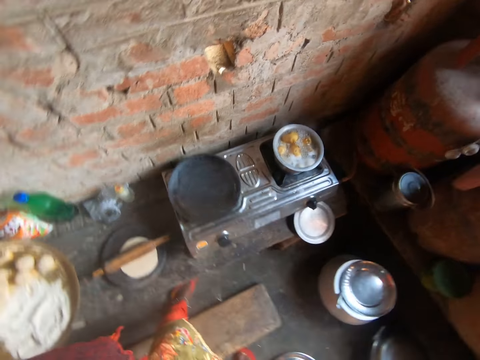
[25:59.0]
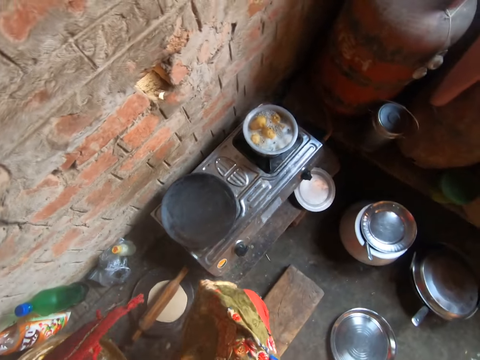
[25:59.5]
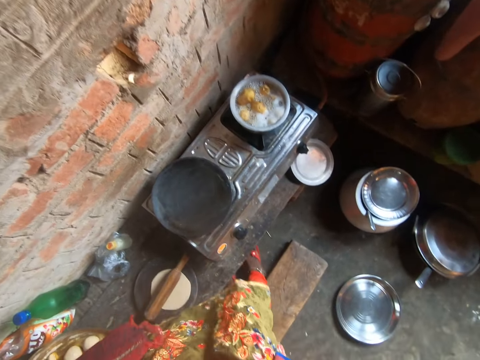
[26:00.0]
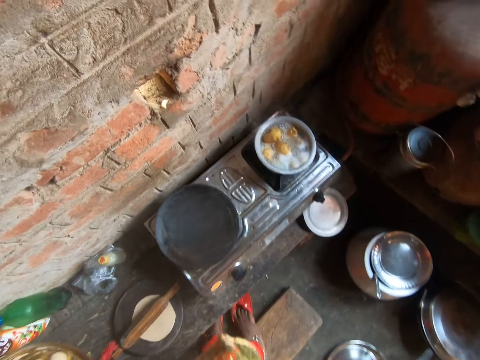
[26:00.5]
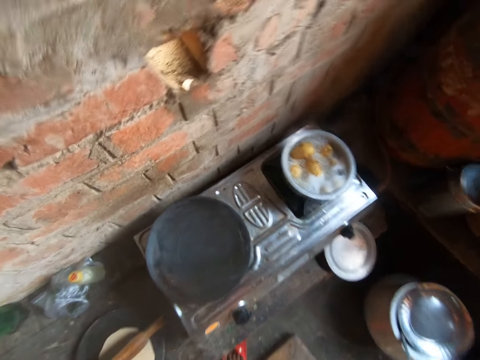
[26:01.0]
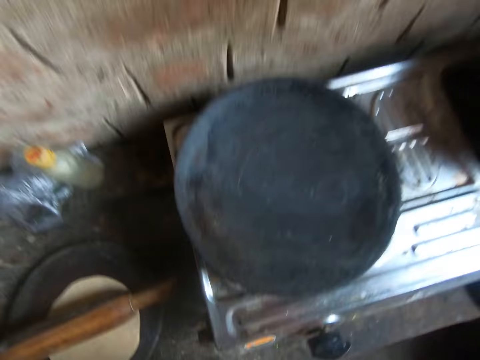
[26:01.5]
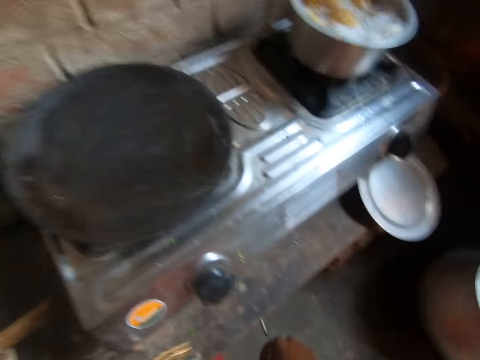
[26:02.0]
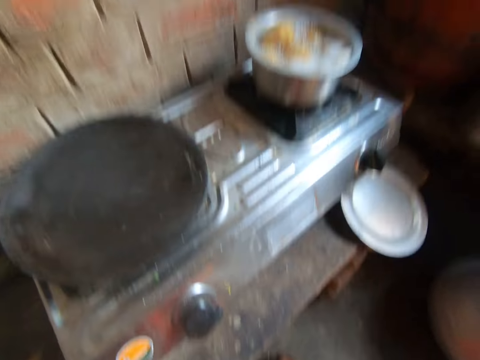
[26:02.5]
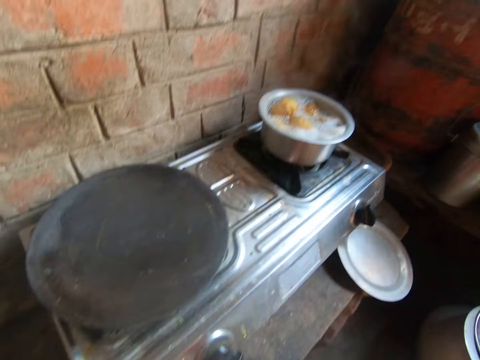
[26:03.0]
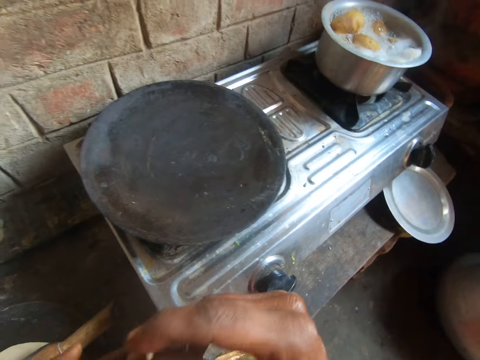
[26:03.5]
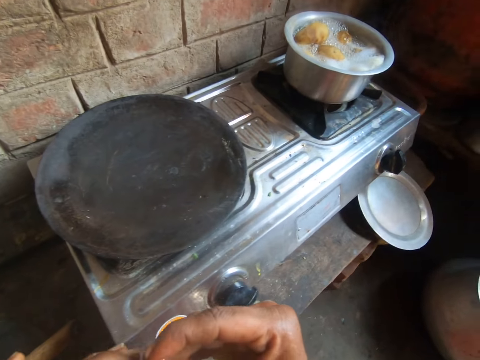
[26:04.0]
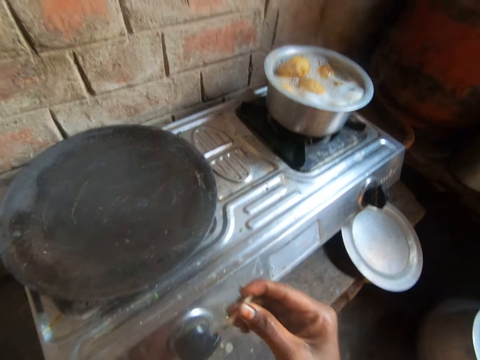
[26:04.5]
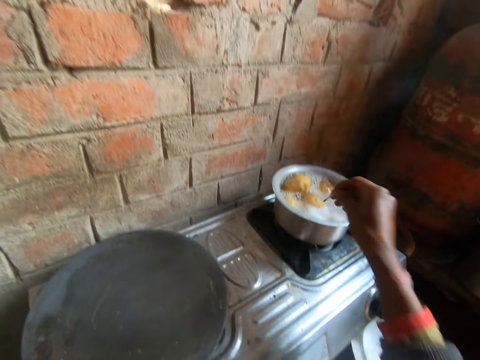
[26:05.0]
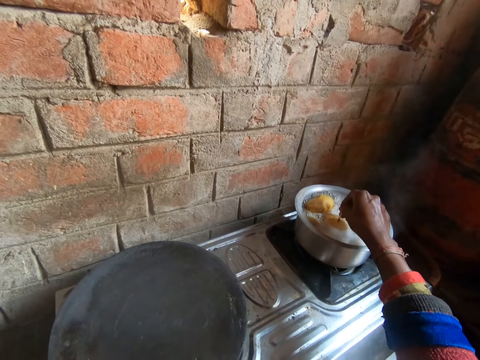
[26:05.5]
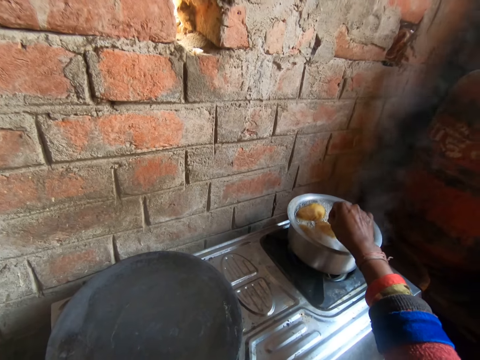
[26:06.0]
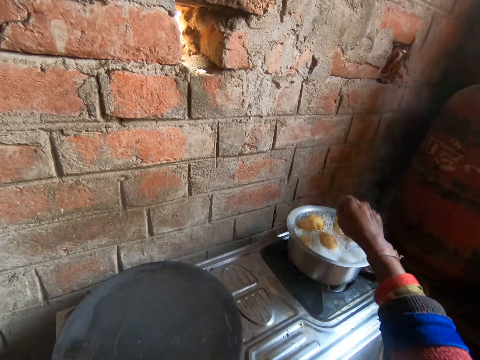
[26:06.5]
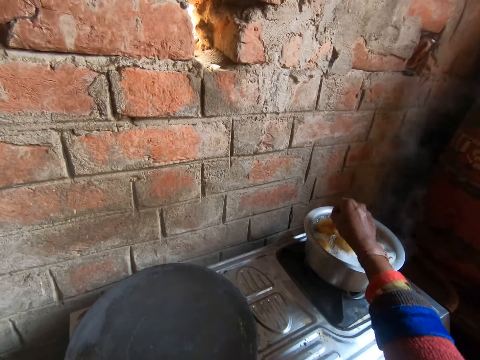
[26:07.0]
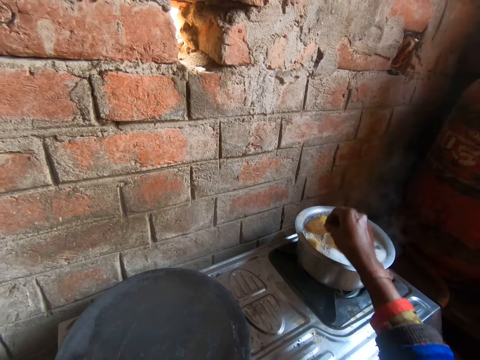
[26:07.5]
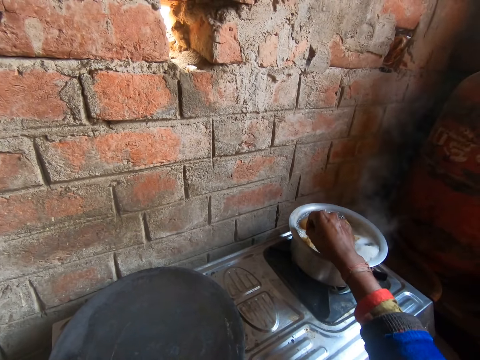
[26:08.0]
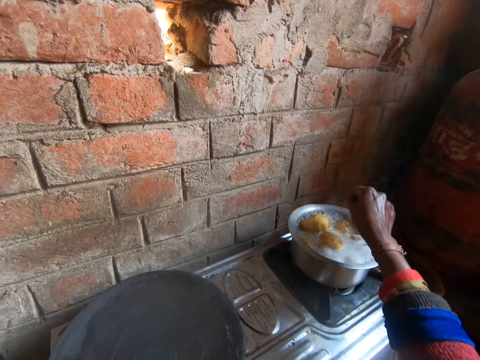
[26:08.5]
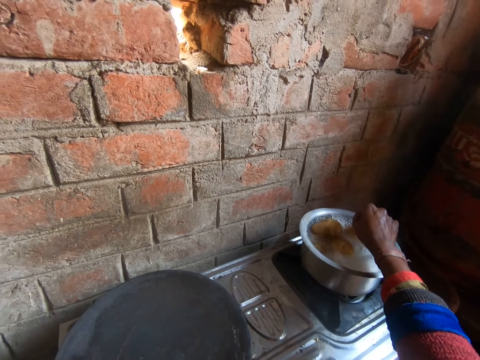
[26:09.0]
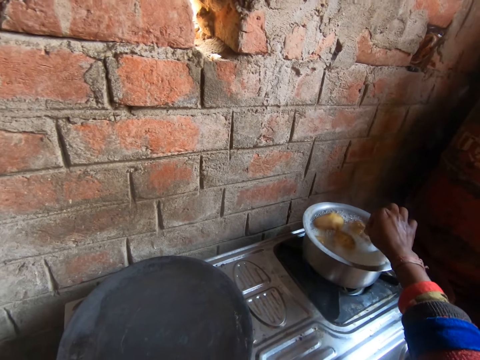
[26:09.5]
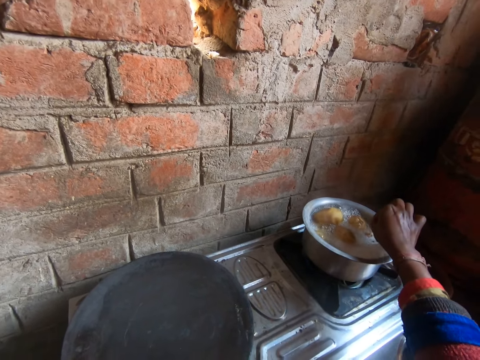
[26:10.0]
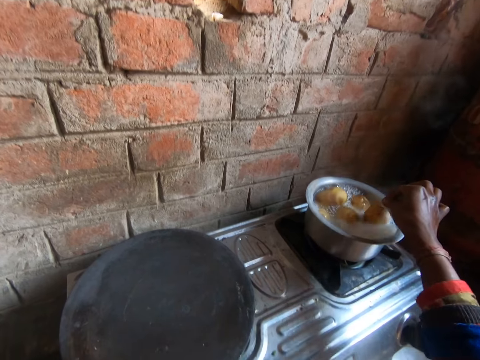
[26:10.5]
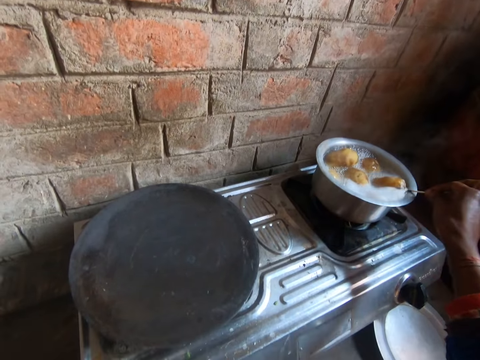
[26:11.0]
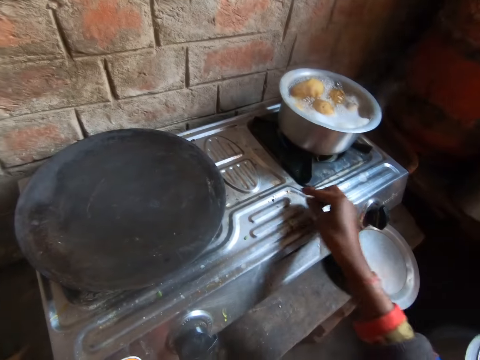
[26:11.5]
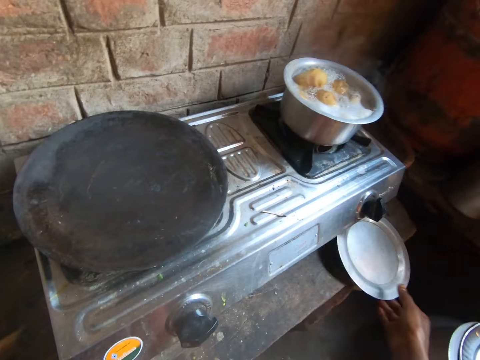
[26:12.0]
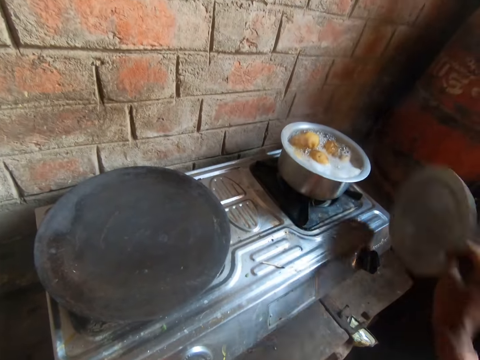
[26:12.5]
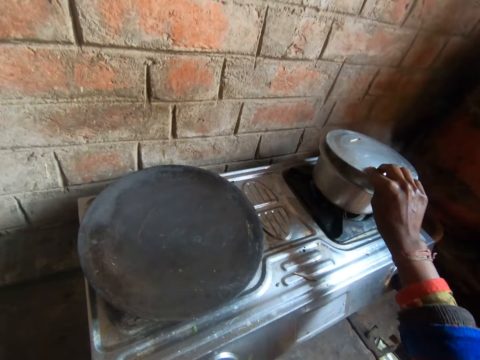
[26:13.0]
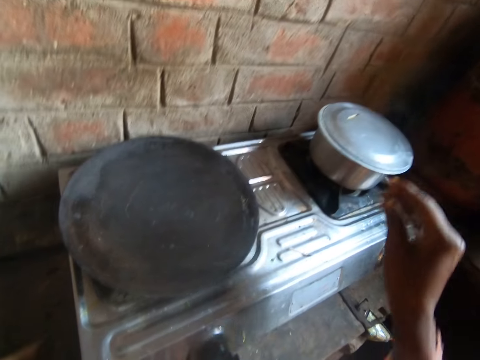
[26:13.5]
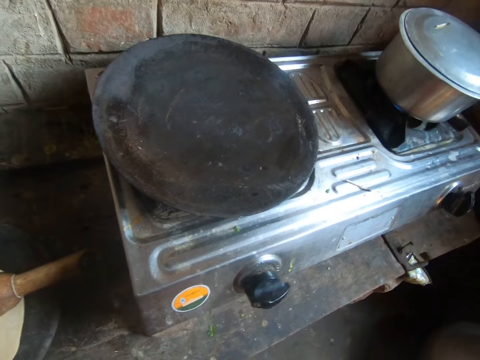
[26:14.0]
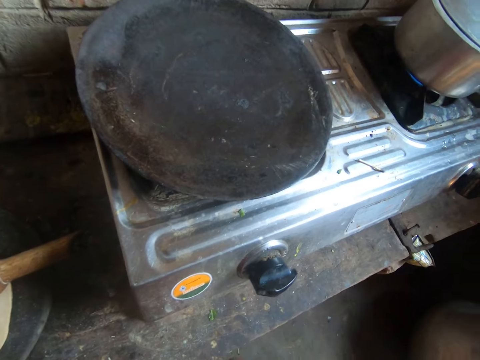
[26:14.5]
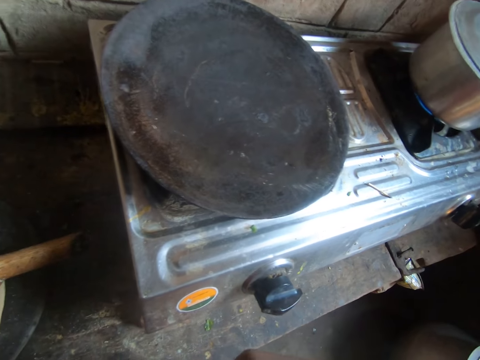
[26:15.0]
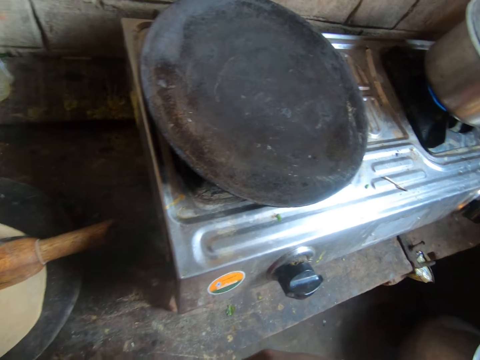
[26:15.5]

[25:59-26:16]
The camera wearer picks up a toothpick from the floor with her right hand. She adjusts the toothpick with her mouth. She adjusts dough in a pot with the toothpick in her right hand. She stirs at potatoes with a stick. She drops the toothpick on a cooker with her right hand. She picks up a lid from a table with her right hand. She covers the pot with the lid in her right hand.

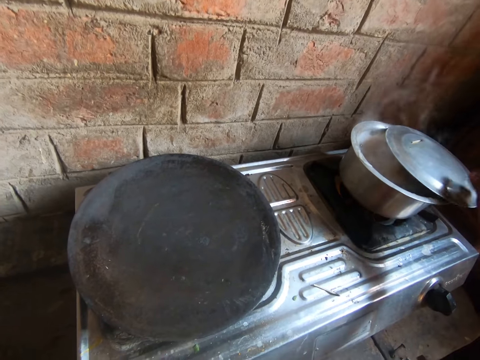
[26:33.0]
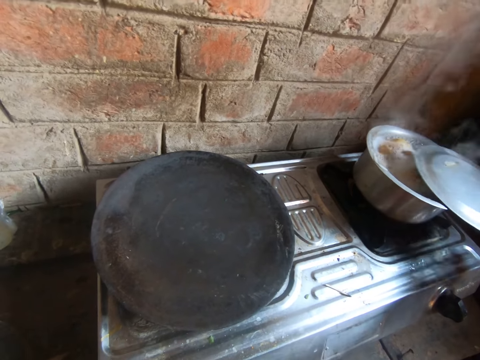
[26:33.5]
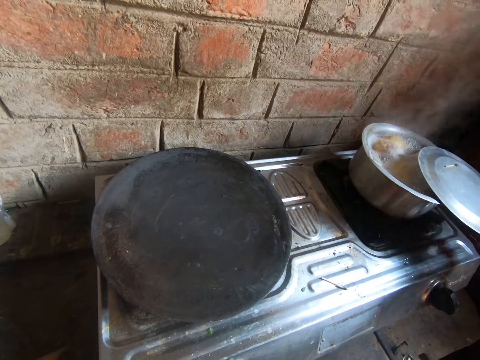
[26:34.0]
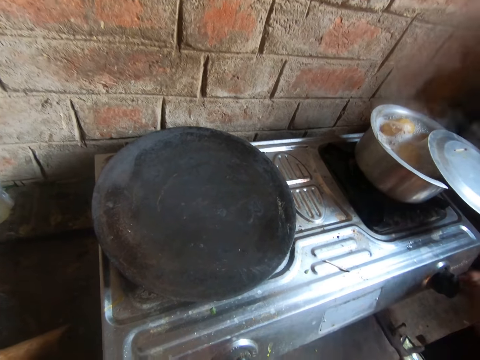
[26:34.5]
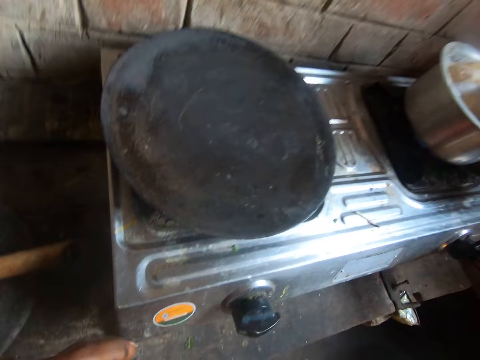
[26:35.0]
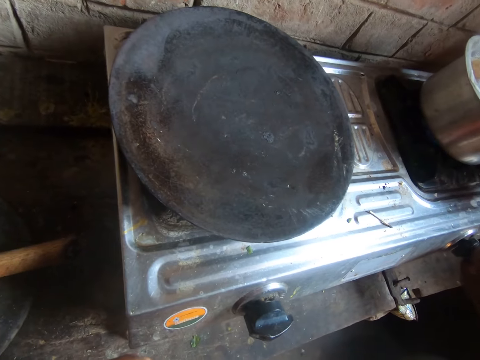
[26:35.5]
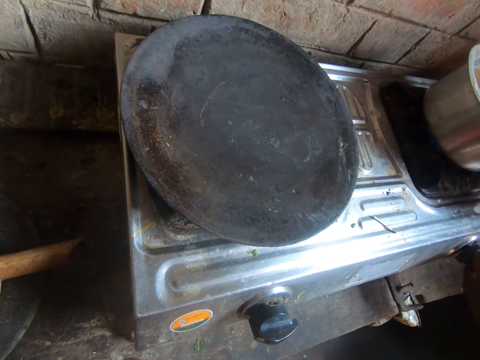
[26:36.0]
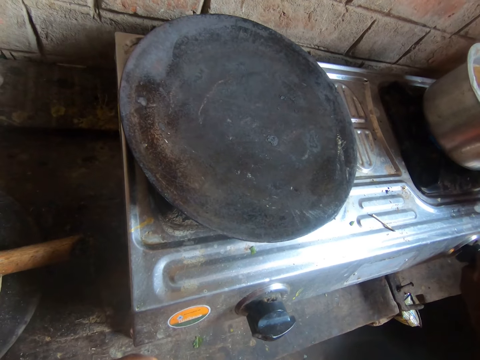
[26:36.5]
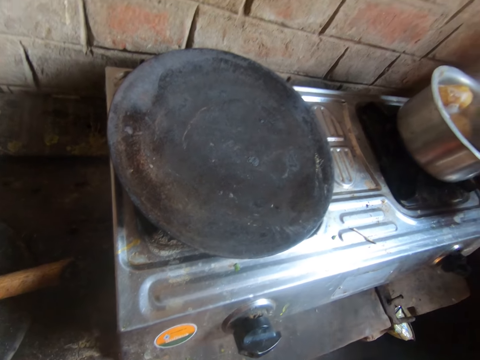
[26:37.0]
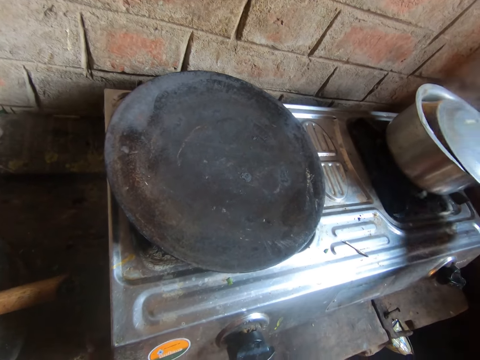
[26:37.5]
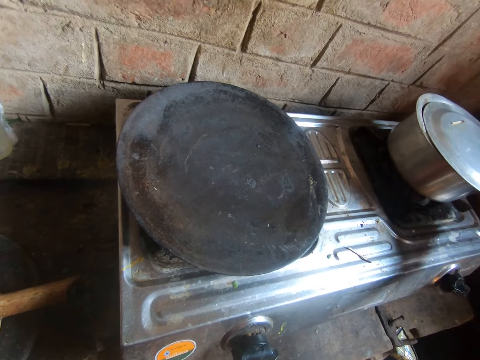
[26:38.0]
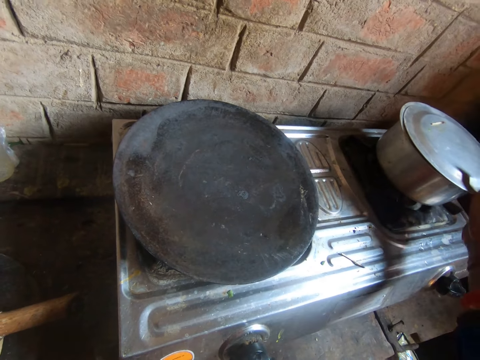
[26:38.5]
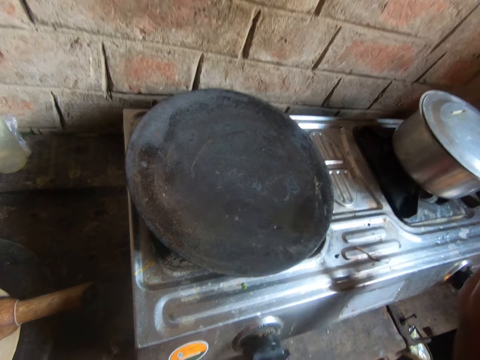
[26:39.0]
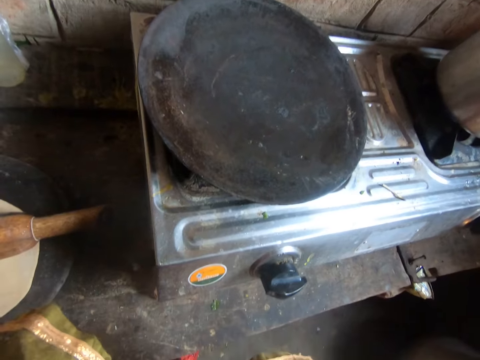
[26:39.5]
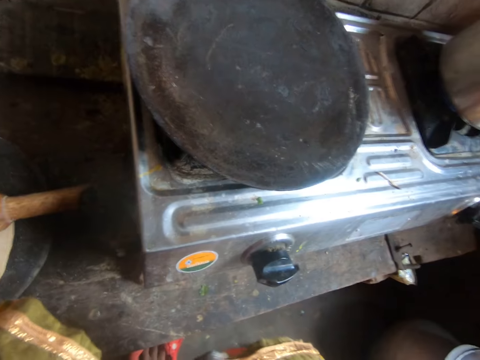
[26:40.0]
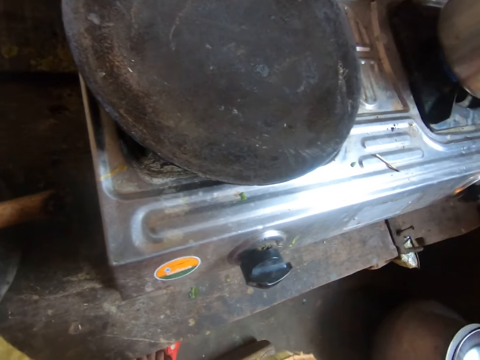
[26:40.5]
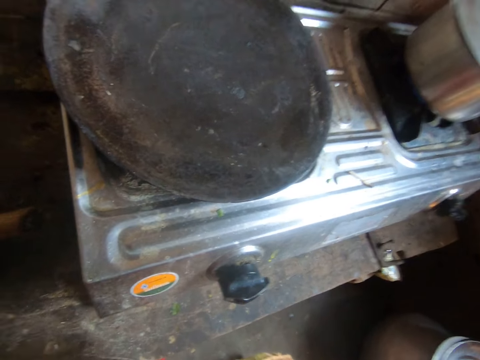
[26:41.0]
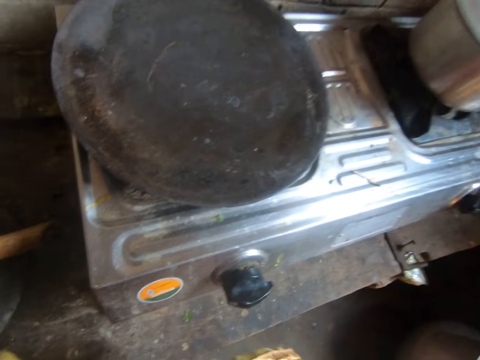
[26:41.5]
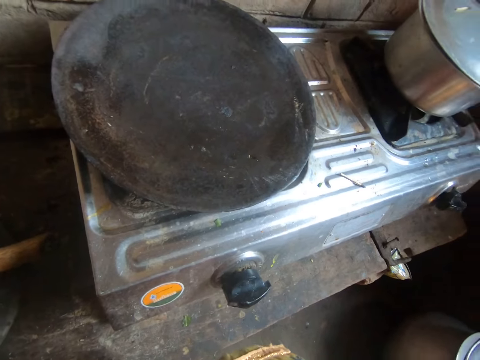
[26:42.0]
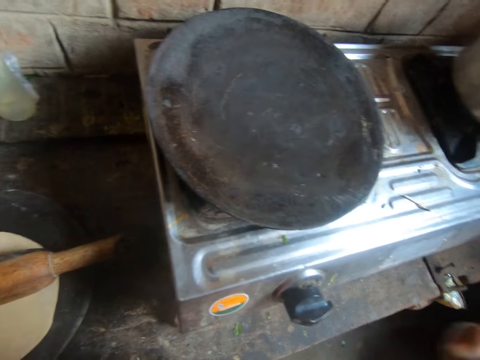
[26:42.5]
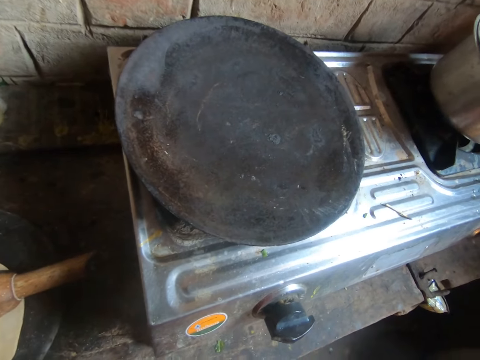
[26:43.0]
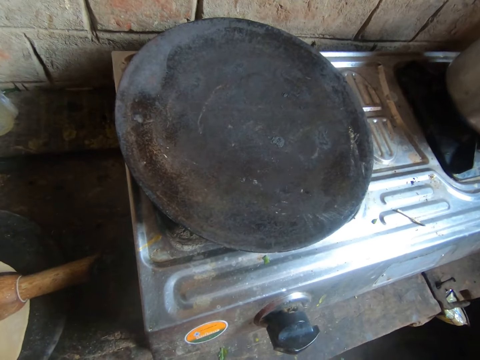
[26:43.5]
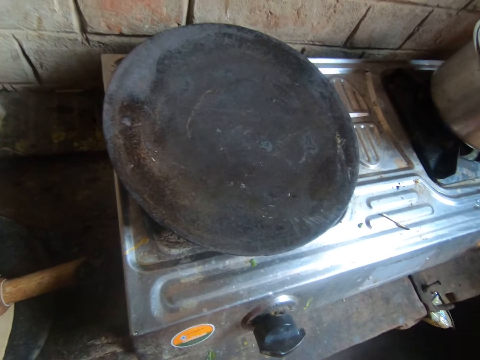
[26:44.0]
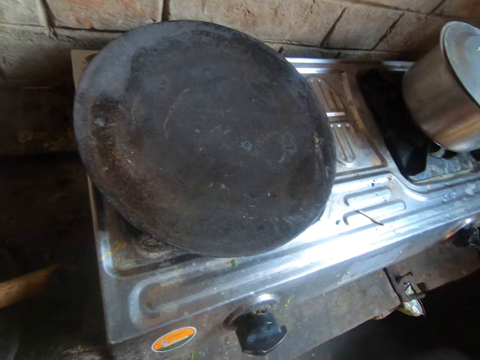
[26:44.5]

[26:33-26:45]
The camera wearer minimizes the gas. They sing. They put a cover lid to a cooking pot.
